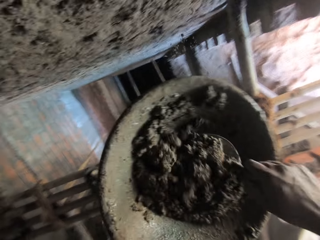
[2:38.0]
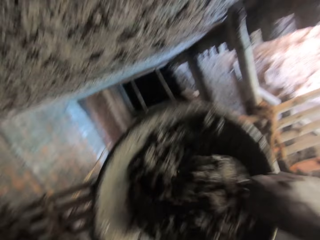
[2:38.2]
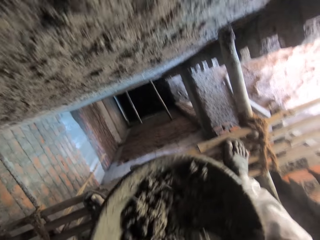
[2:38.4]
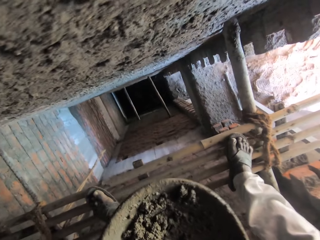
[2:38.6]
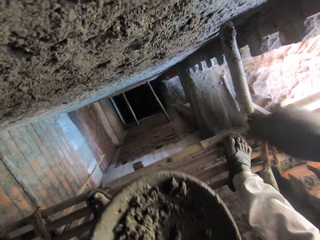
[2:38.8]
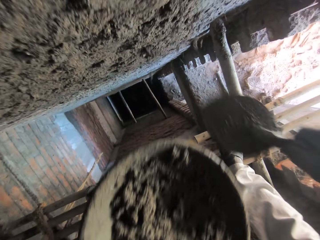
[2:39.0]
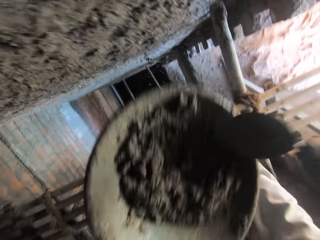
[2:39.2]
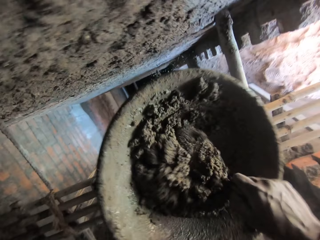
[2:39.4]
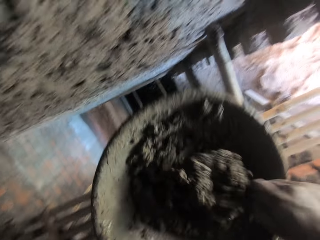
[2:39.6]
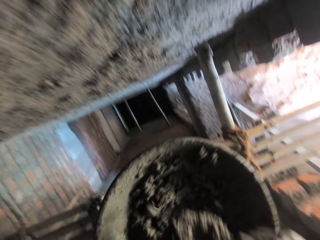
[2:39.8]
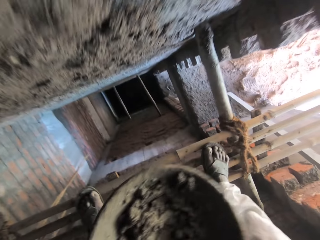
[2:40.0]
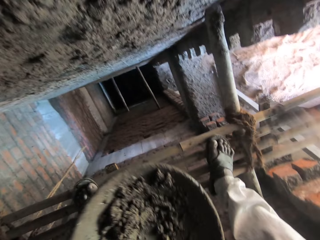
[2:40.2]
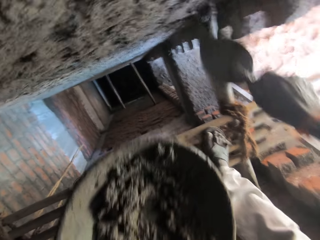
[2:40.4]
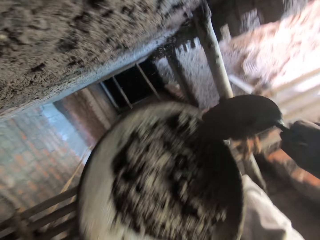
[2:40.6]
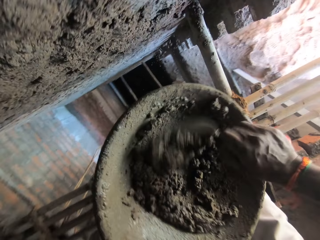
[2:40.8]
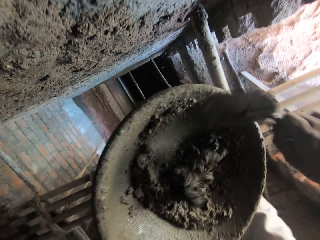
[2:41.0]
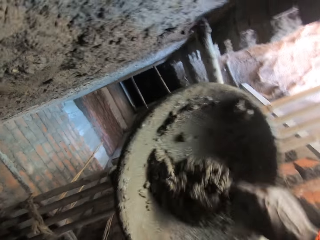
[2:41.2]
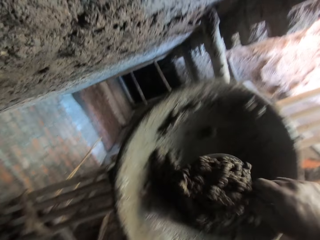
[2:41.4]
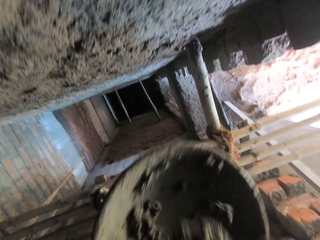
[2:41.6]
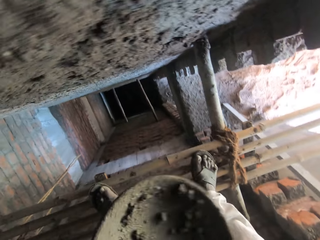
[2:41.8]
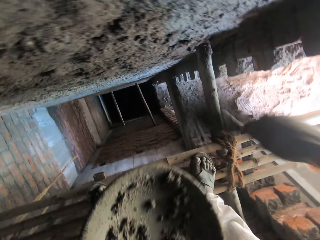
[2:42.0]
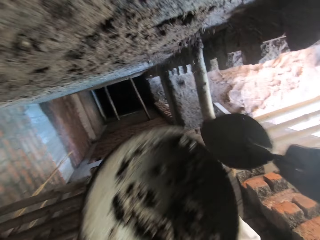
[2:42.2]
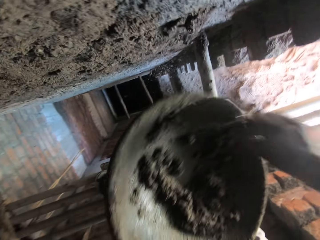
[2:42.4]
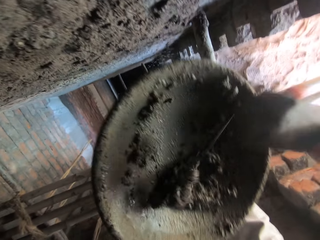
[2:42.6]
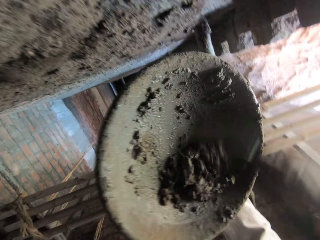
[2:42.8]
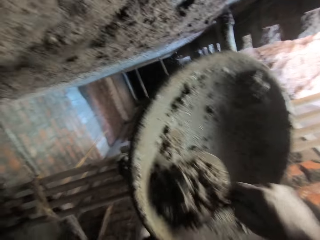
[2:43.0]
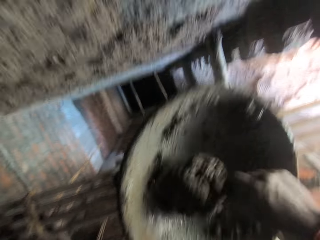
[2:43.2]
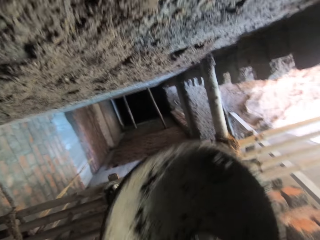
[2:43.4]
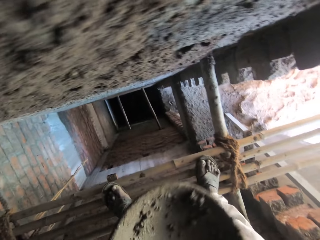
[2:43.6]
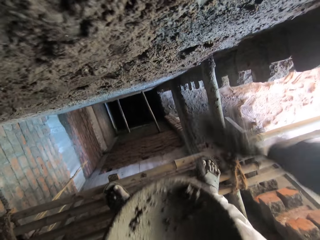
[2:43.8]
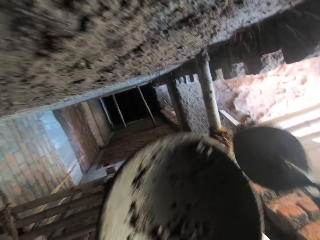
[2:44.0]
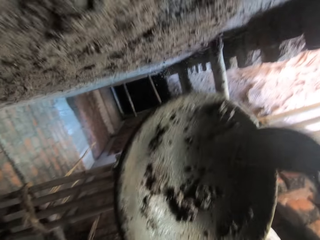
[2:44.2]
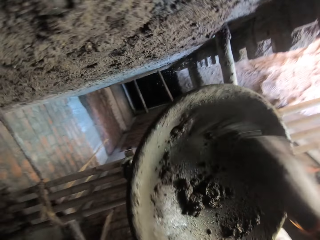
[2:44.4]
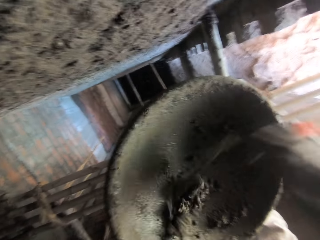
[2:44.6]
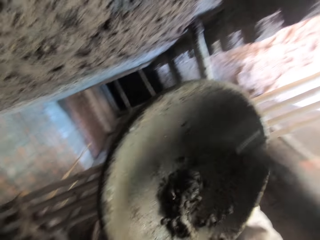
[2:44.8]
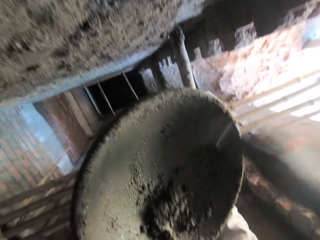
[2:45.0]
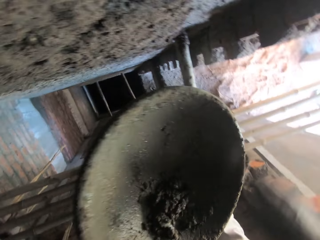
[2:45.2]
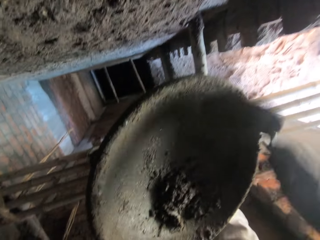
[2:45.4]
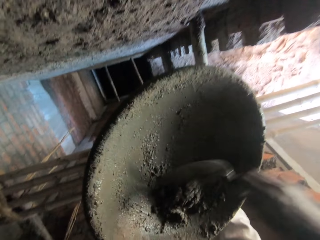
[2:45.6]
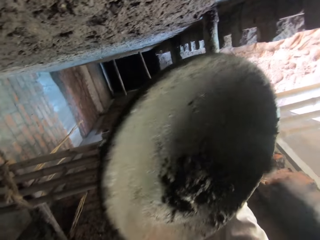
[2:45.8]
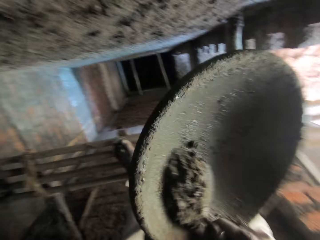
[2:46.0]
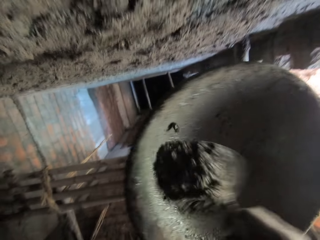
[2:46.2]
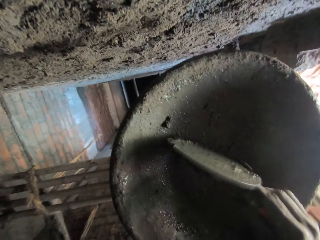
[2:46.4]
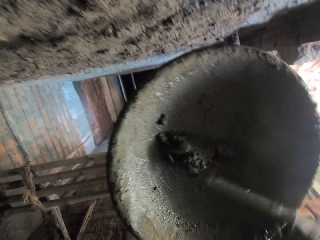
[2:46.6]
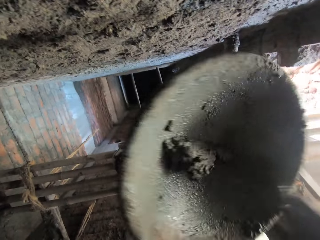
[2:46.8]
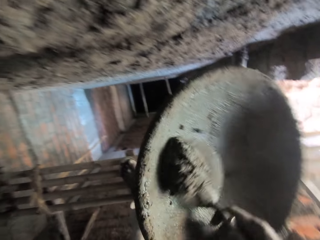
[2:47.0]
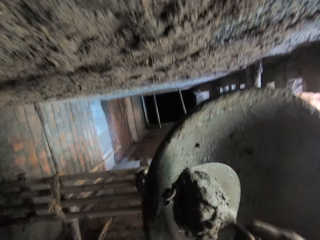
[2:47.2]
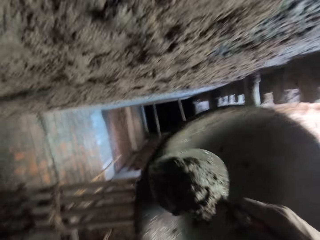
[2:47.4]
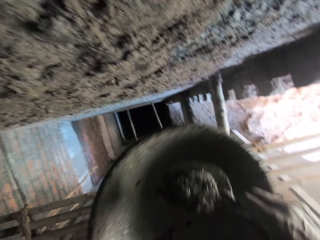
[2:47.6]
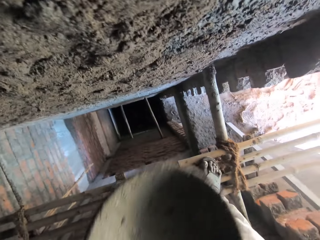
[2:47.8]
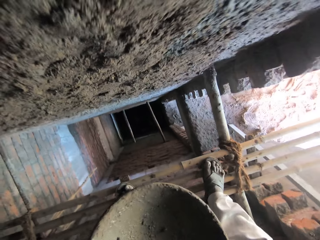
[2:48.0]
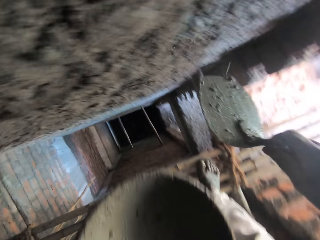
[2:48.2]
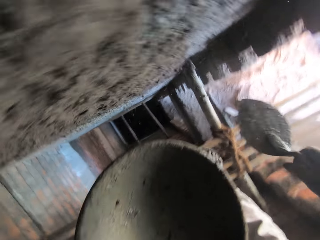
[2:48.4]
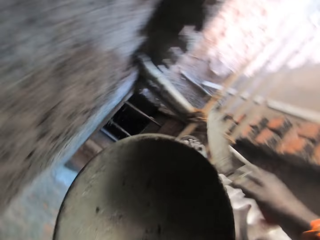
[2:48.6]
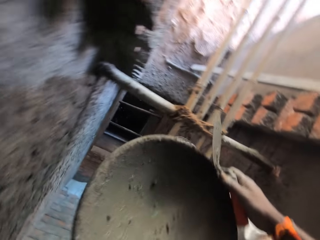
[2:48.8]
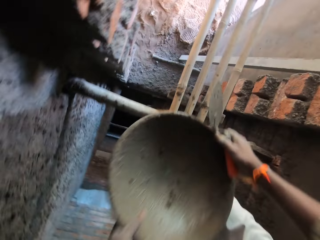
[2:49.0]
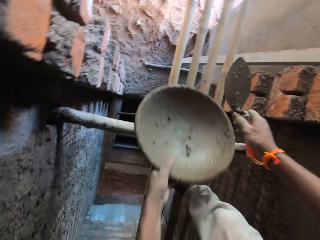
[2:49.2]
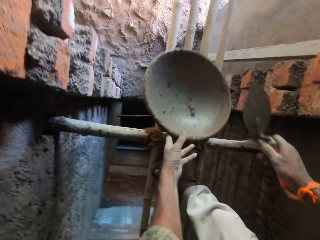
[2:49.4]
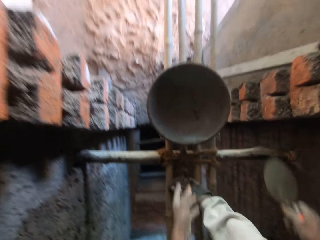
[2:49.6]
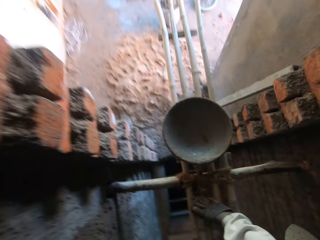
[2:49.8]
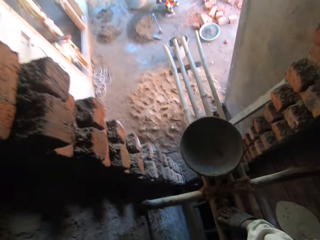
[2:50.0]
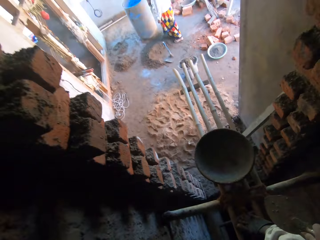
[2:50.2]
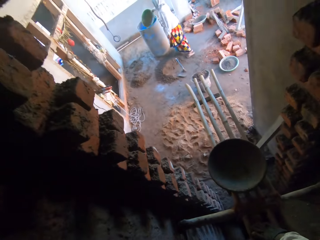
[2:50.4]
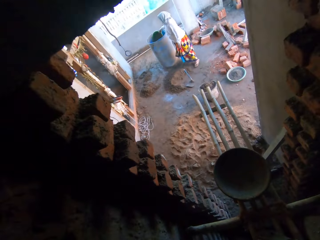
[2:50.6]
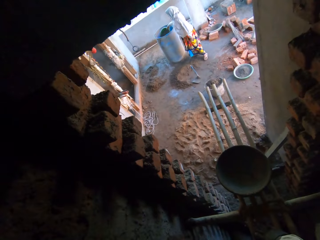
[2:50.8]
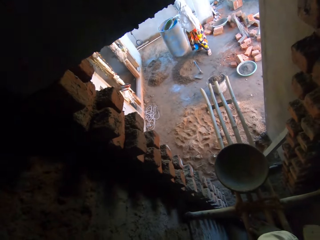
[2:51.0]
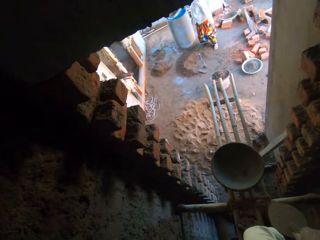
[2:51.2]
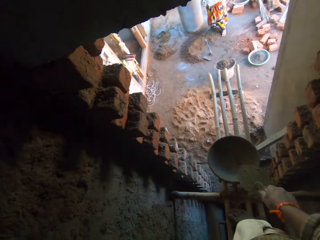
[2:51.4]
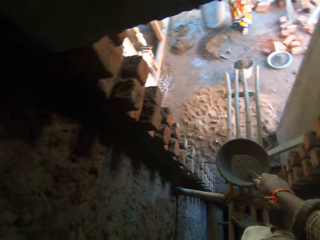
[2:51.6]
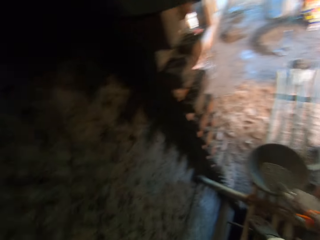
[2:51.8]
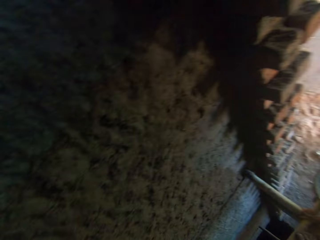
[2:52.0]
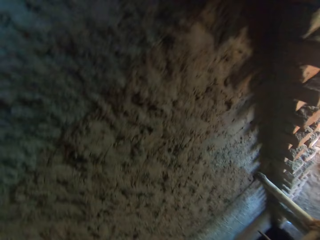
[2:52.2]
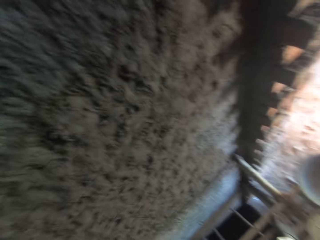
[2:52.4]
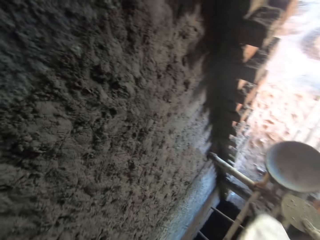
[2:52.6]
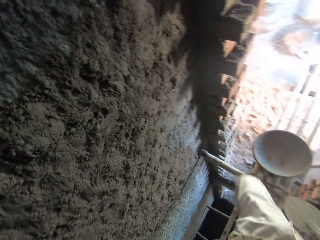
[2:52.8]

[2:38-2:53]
The camera wearer takes mortar from the head pan with the hand trowel in his right hand. He plasters the mortar on the wall with the hand trowel in his right hand. He takes mortar from the head pan with the hand trowel in his right hand. He plasters the mortar on the wall with the hand trowel in his right hand. He takes mortar from the head pan with the hand trowel in his right hand. He plasters the mortar on the wall with the hand trowel in his right hand. He takes mortar from the head pan with the hand trowel in his right hand. He plasters the mortar on the wall with the hand trowel in his right hand. He gathers mortar in the head pan with the hand trowel in his right hand. He takes mortar from the head pan with the hand trowel in his right hand. He plasters the mortar on the wall with the hand trowel in his right hand. He drops the head pan on the scaffold with his left hand. A woman takes water from a drum with the head pan in her right hand.

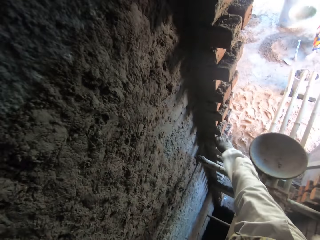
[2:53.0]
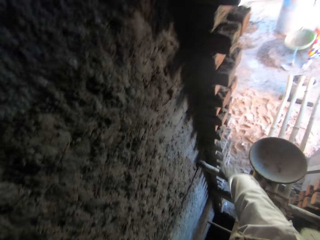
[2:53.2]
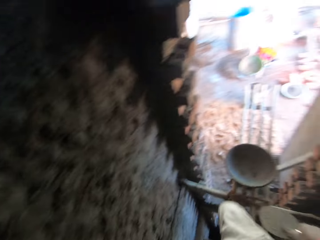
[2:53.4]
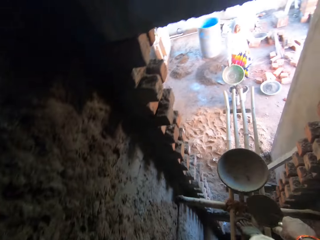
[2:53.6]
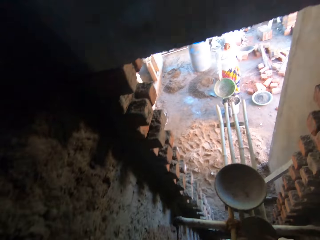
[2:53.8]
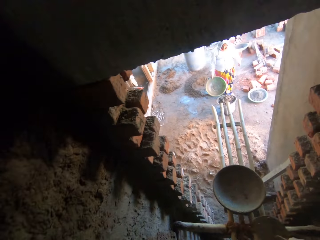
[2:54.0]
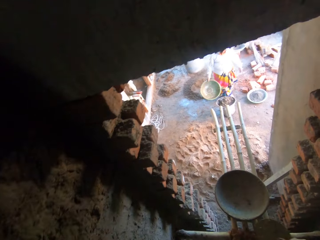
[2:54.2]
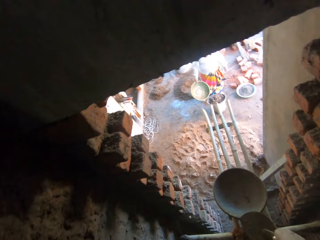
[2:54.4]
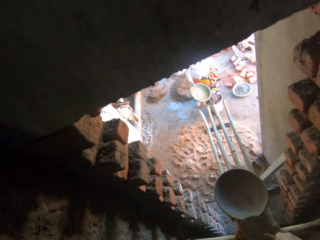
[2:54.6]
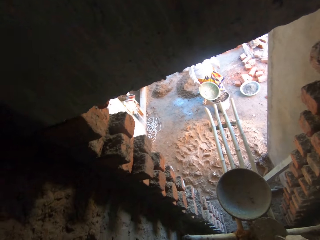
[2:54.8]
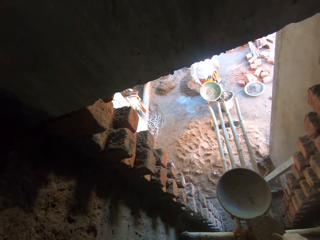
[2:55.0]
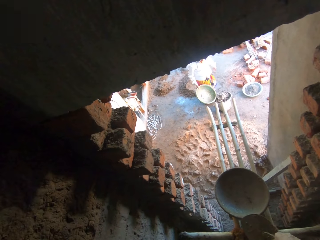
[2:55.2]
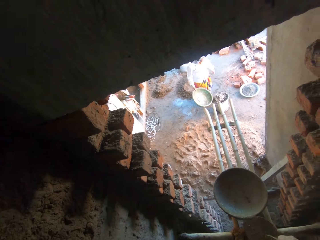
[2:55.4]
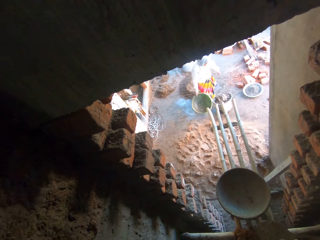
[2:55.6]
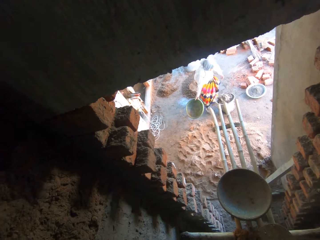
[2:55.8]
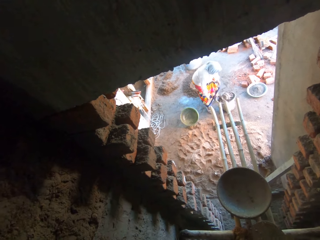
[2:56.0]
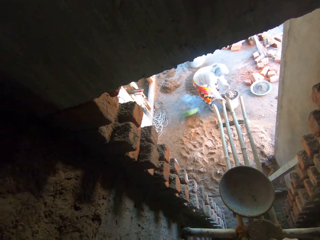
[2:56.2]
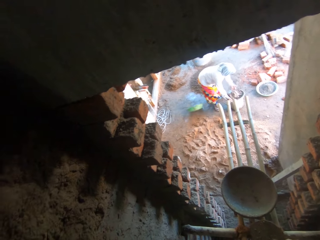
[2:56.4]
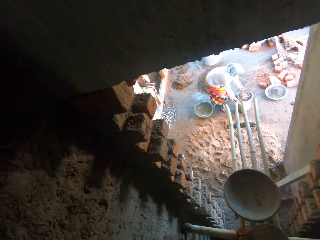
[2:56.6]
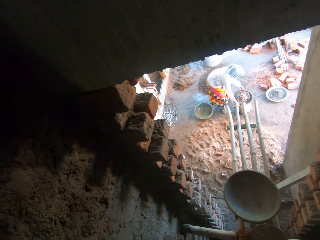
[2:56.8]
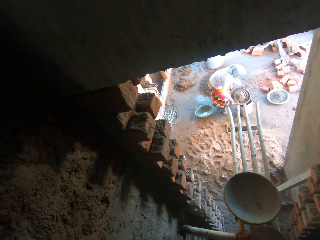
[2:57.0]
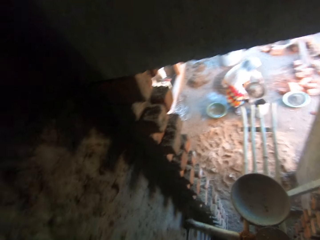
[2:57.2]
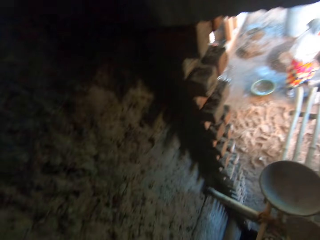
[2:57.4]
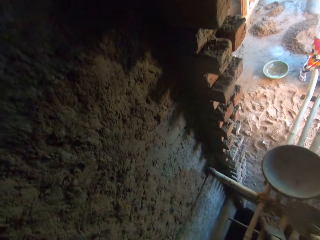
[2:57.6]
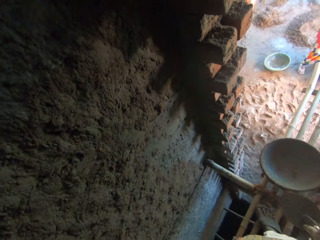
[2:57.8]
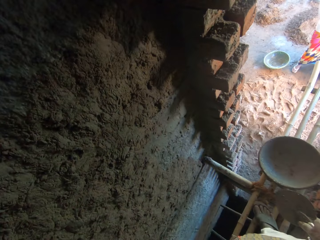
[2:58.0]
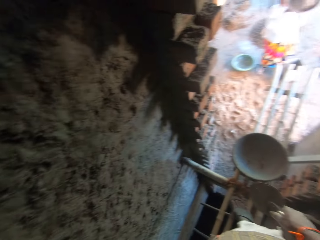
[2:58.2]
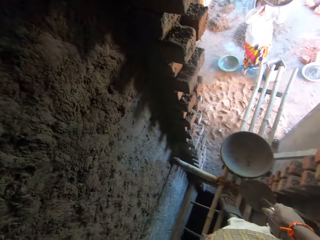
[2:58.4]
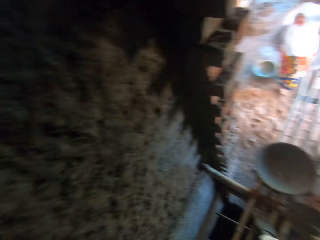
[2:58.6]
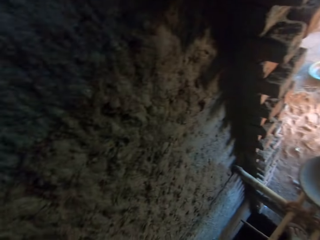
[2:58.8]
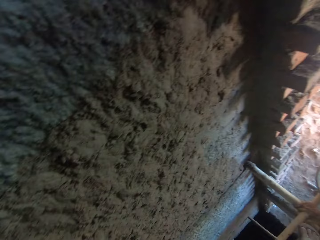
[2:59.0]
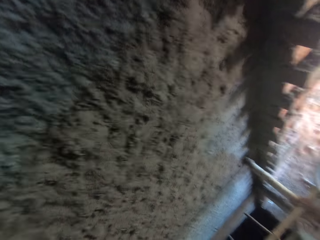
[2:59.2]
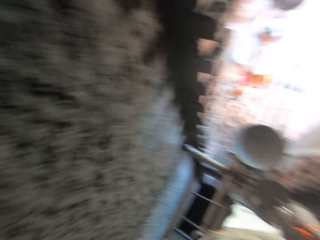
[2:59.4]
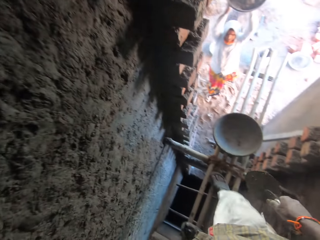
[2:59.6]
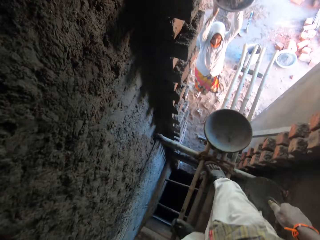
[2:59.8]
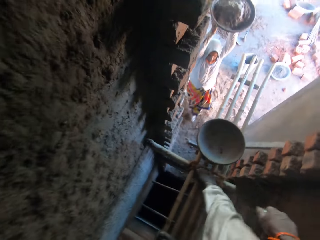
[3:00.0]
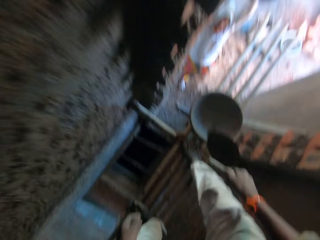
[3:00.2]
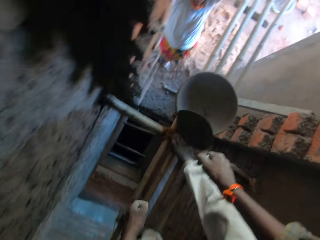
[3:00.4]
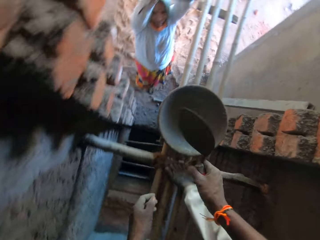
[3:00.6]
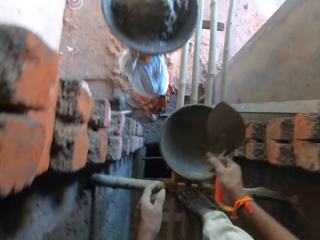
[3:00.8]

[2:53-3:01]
A woman pours water on the cement mixture with a basin. She drops the head pan on the floor with her right hand. She carries the head pan of mortar from the floor with both hands. She gives the camera wearer the cement mixture basin with her hands.
